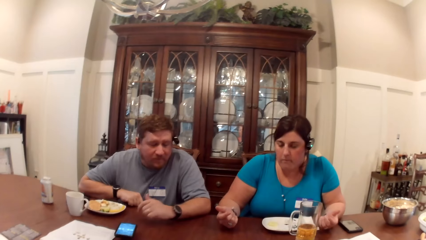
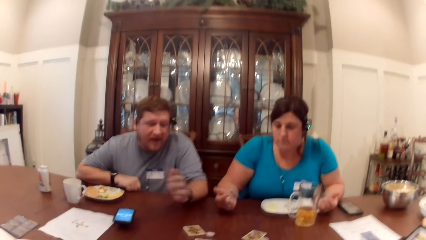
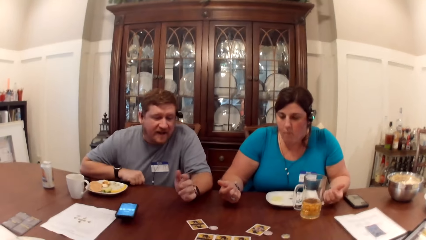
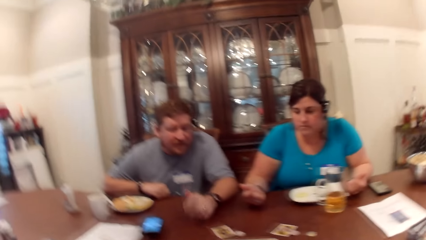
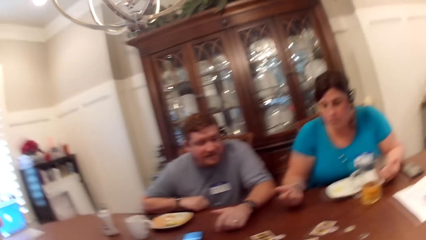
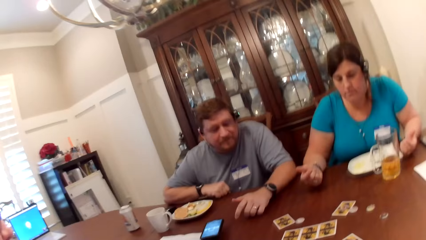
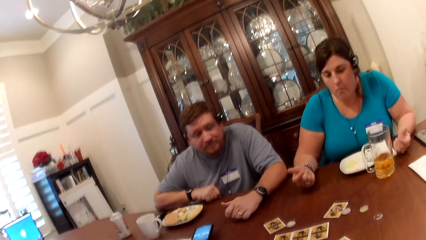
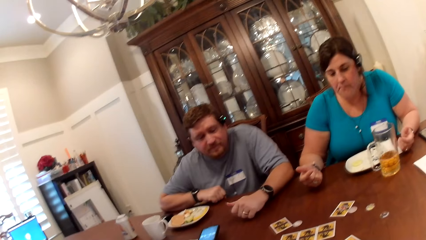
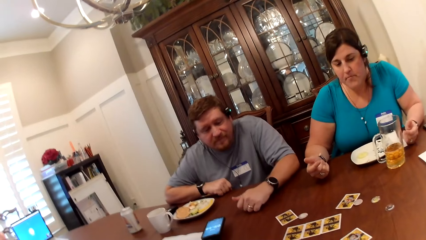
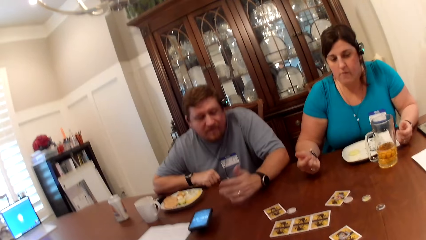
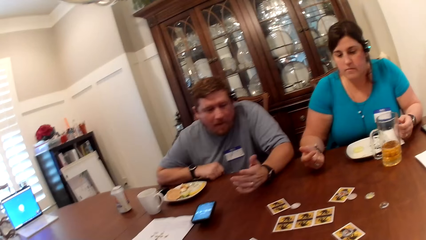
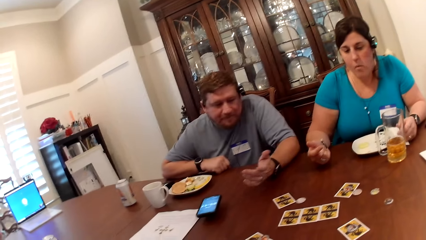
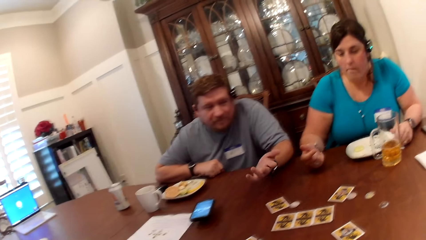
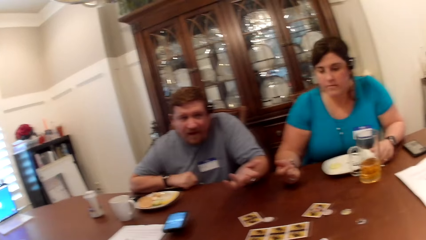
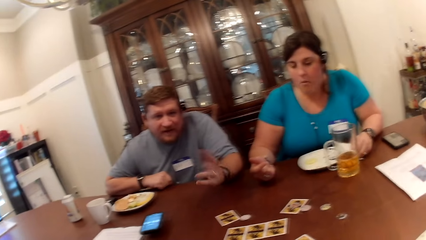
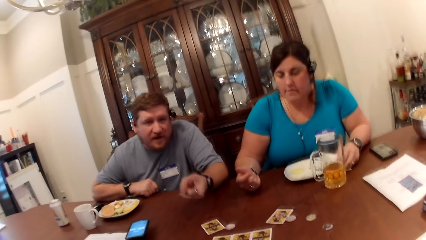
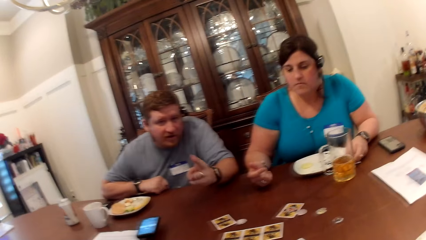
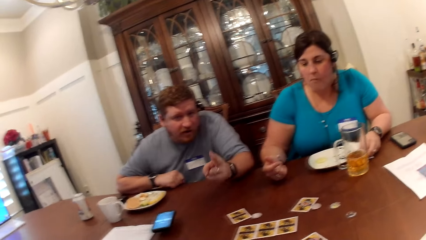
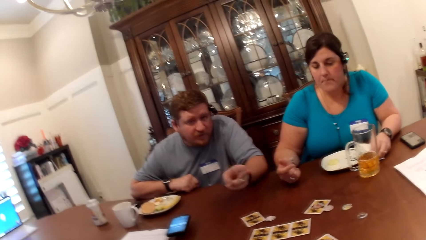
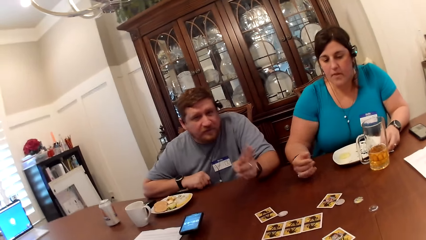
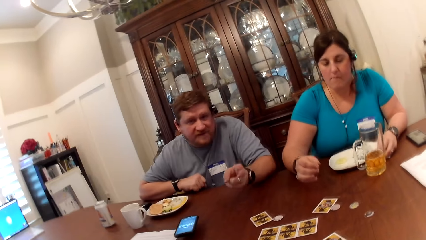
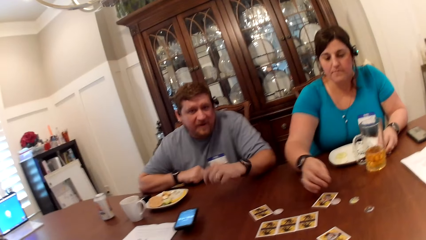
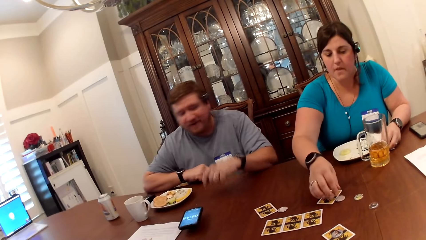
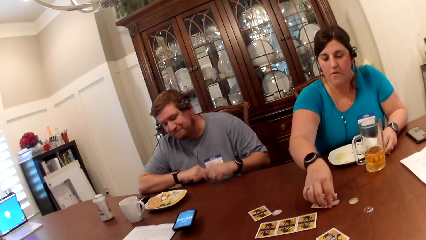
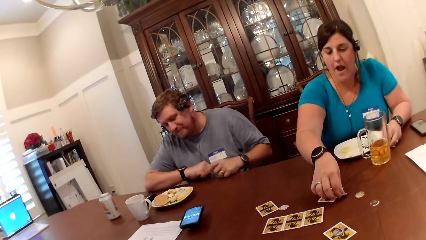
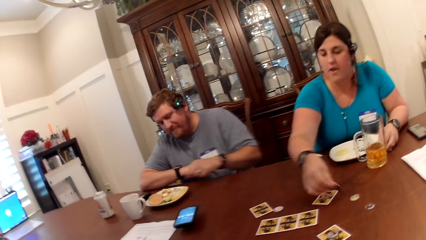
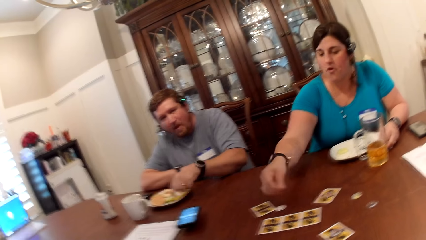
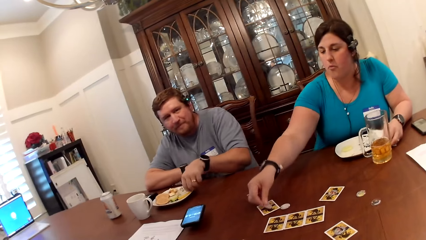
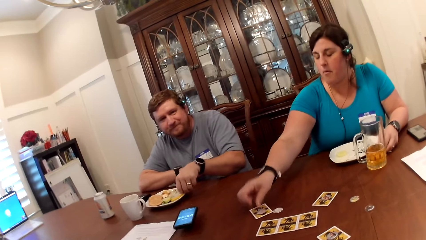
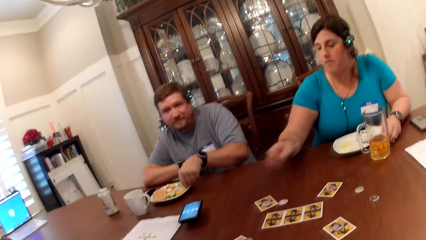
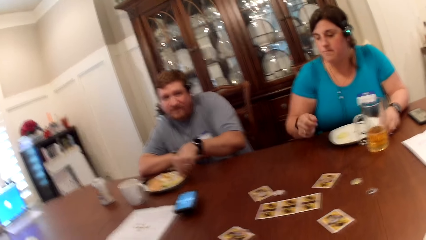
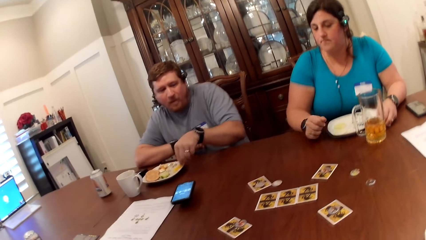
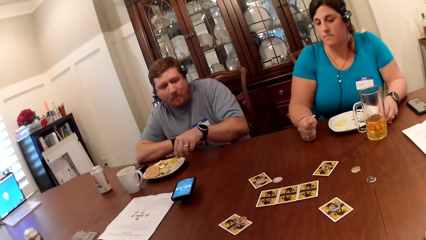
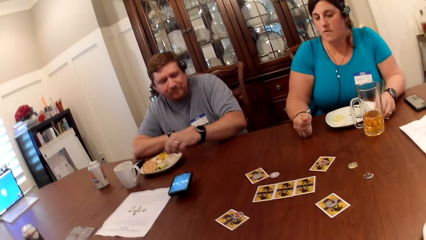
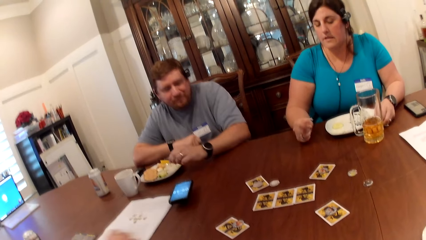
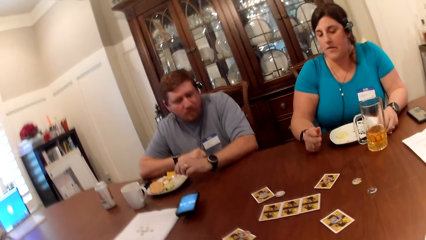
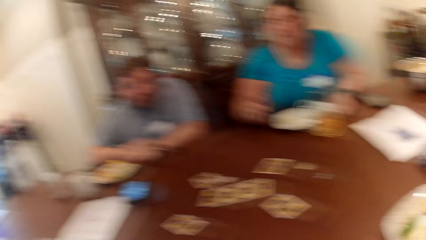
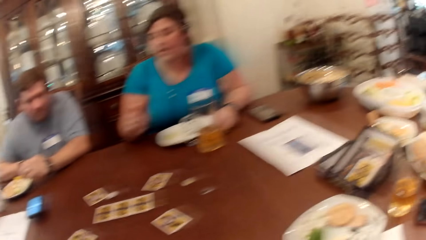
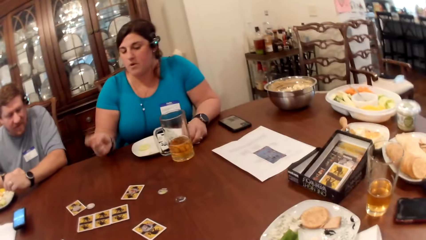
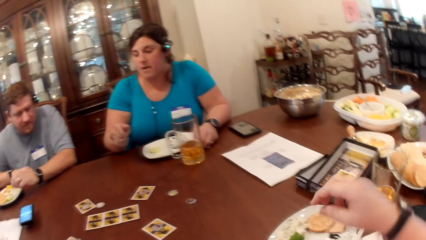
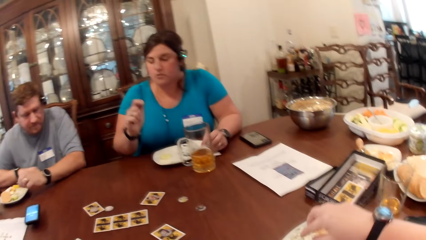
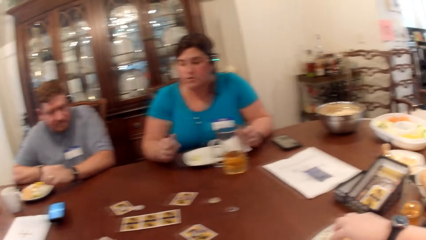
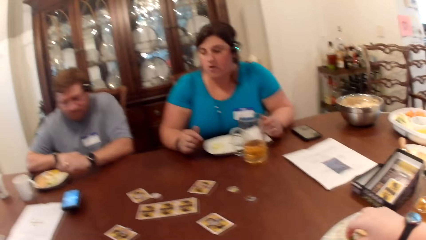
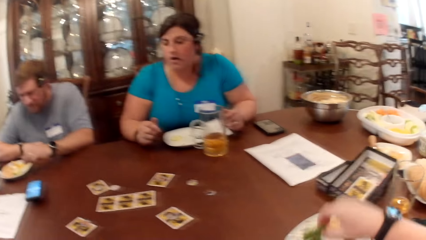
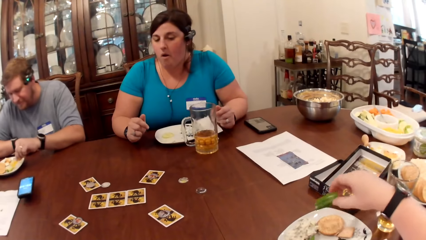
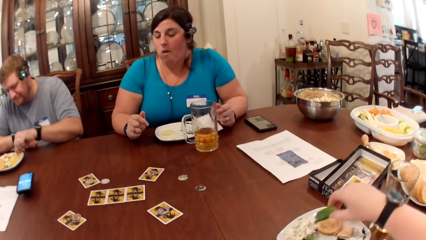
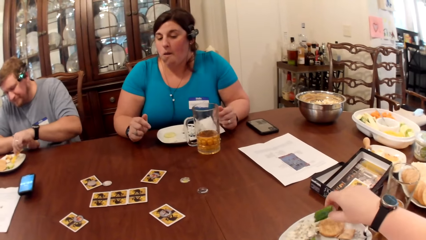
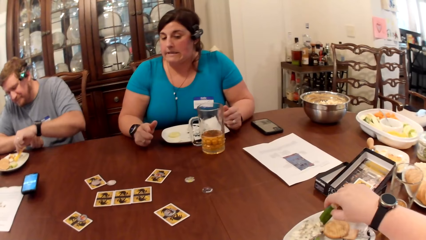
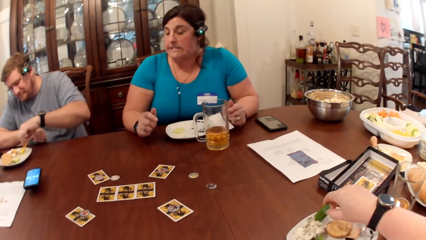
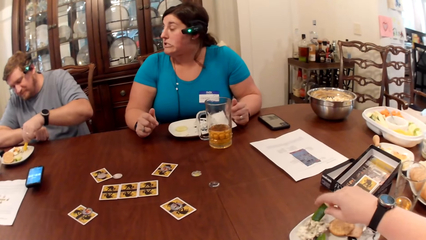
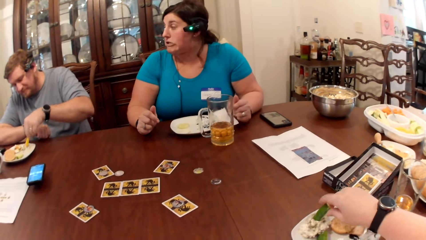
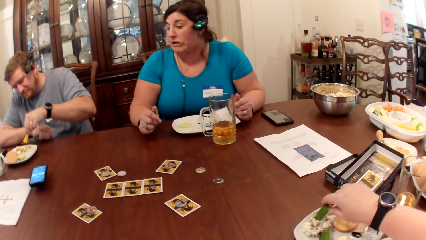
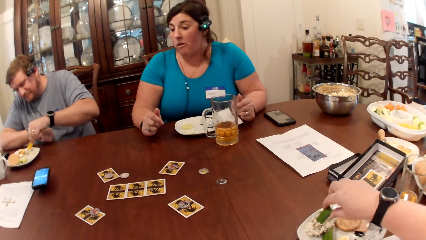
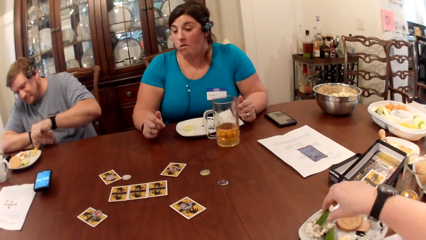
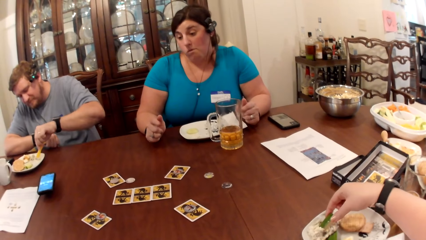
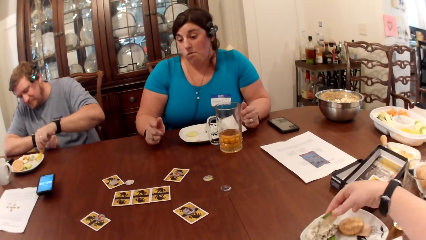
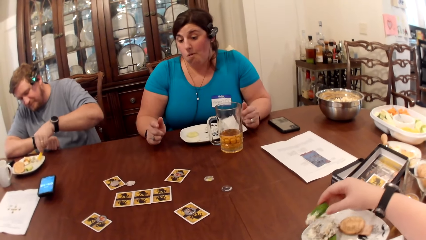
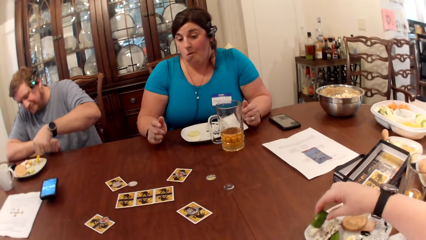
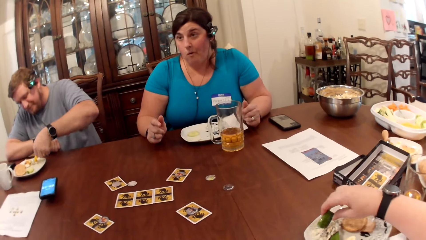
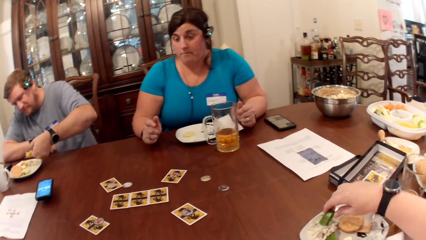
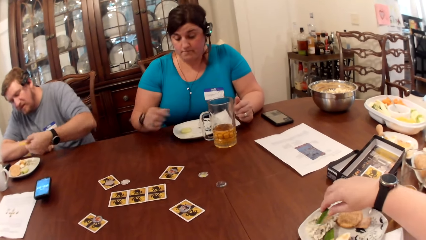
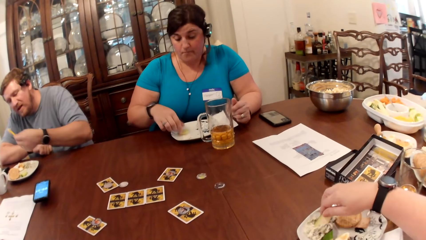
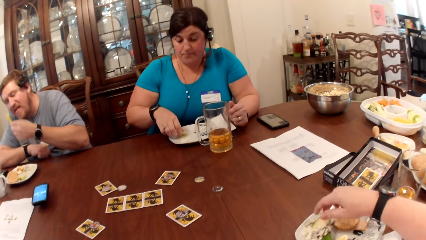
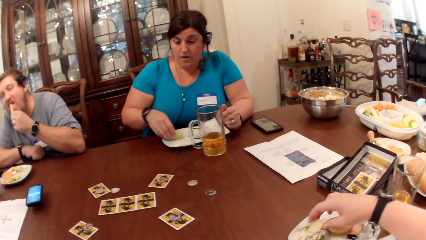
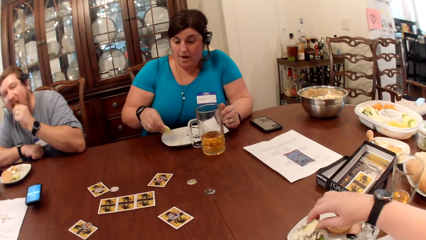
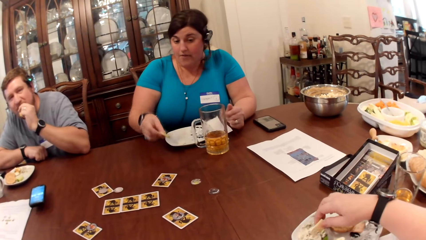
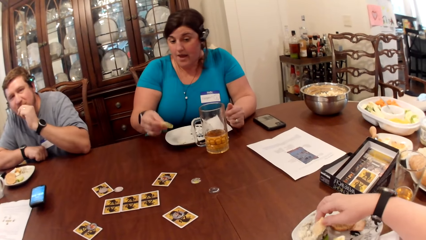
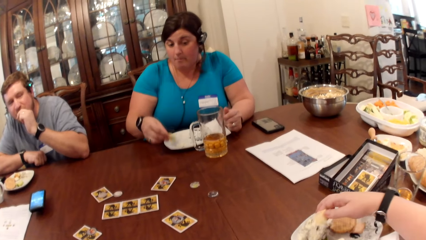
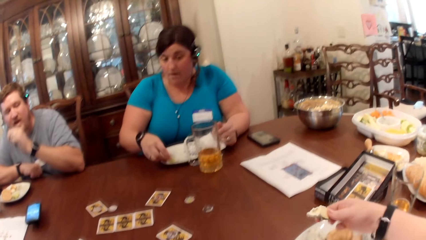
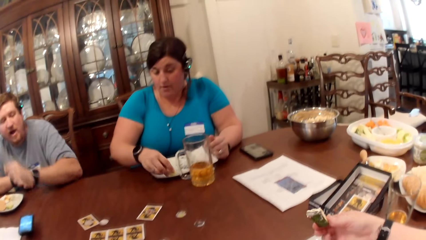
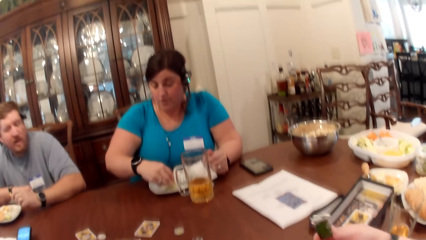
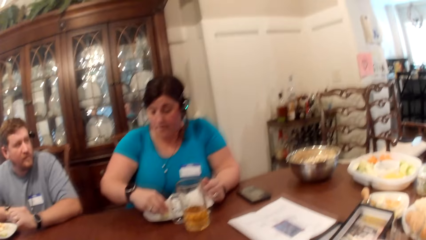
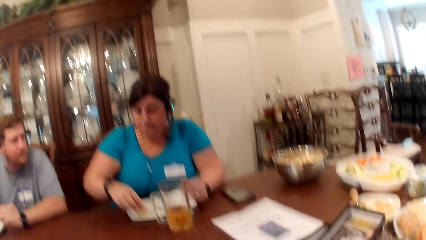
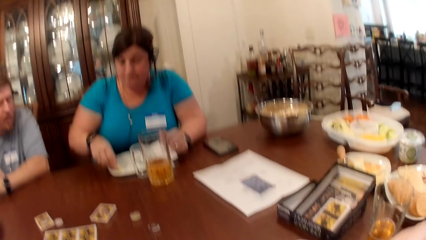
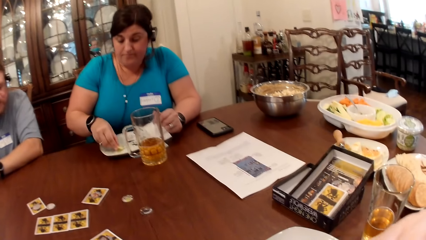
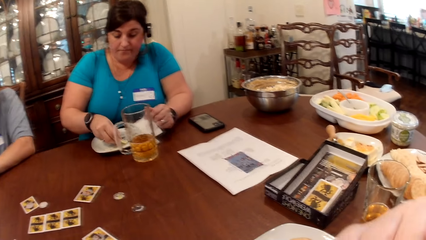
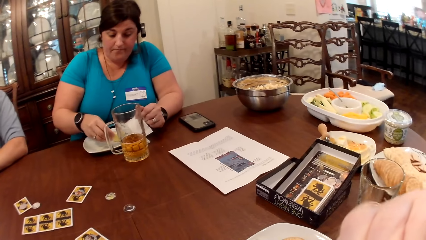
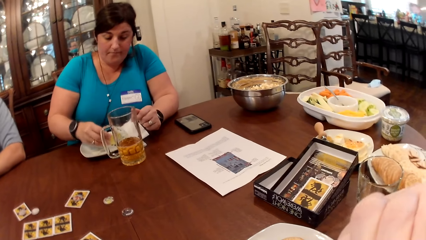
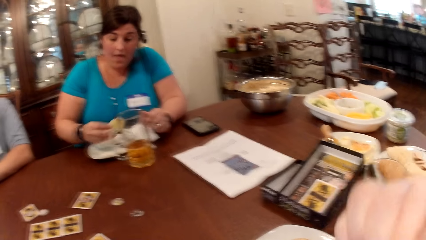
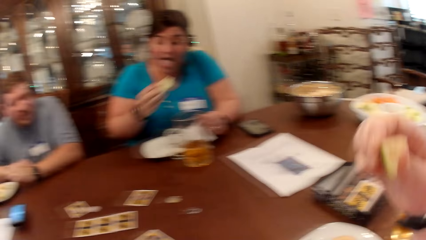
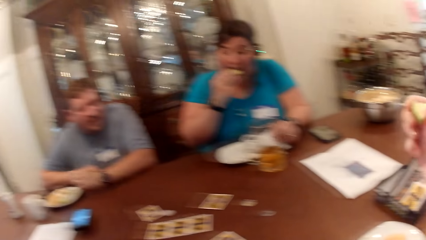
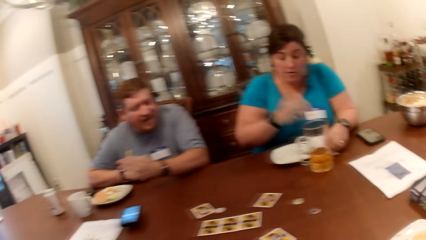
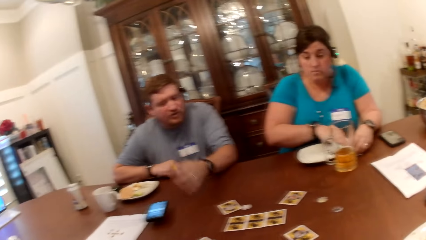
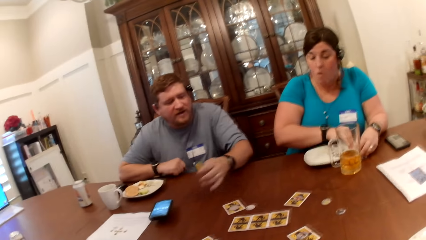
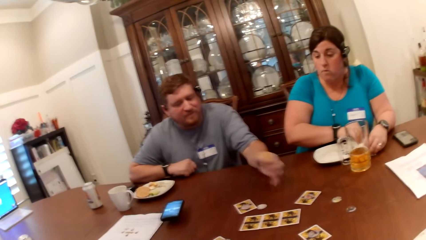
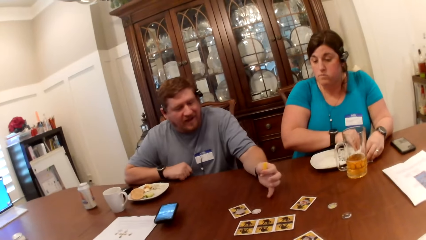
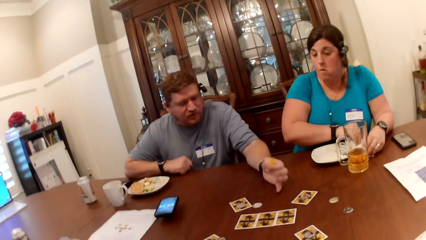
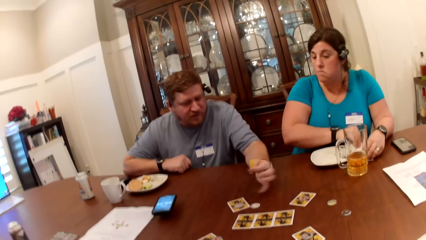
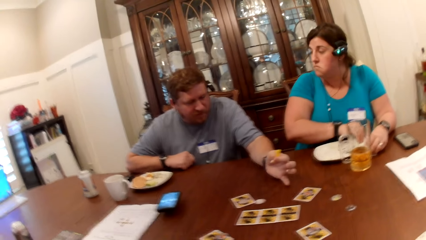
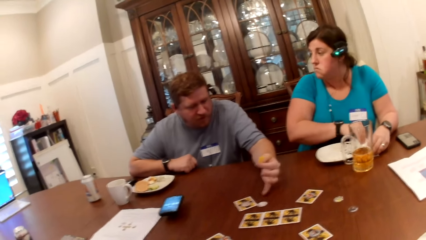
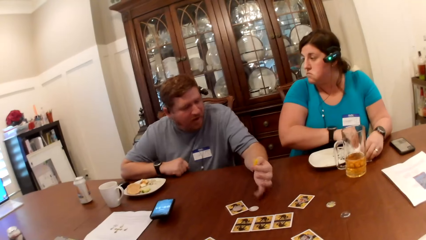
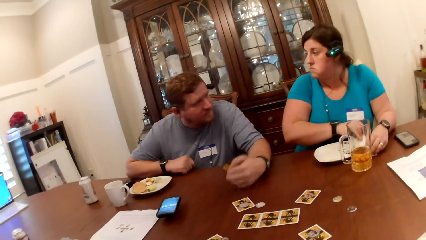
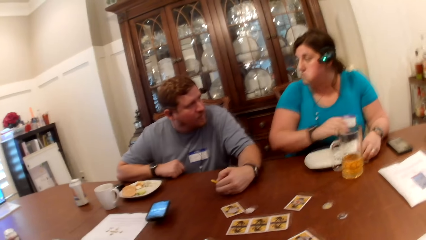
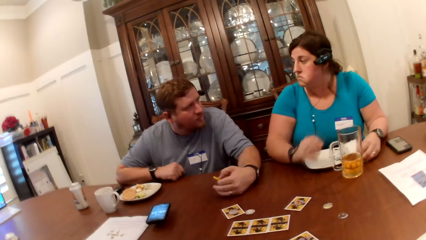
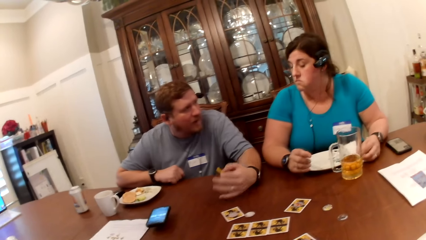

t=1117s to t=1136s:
A man points his left hand at the camera wearer. The man dialogues with the camera wearer. A woman picks a token from the table with her right hand. She drops the token on the table with her right hand. The camera wearer picks food from her plate with her right hand. The man picks food from his plate with his left hand. He eats the food with his left hand. The woman picks food from her plate with her right hand. The camera wearer picks food from her plate with her right hand. She eats food with her right hand. The woman eats food. The camera wearer converses with the woman, another man and the man.
